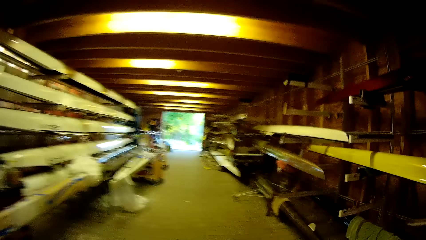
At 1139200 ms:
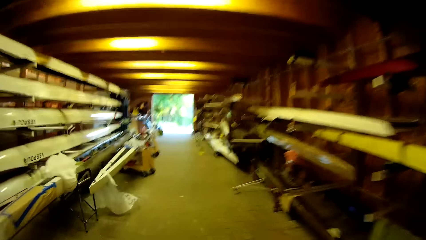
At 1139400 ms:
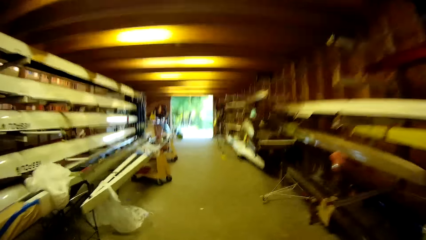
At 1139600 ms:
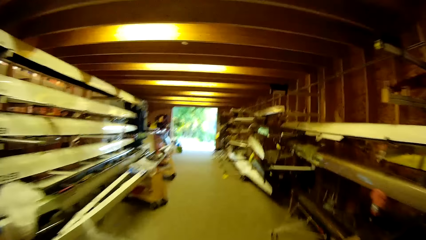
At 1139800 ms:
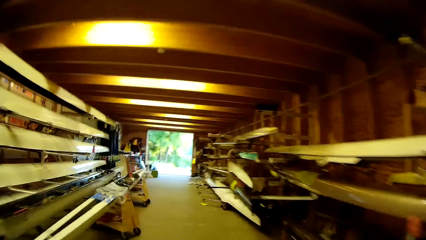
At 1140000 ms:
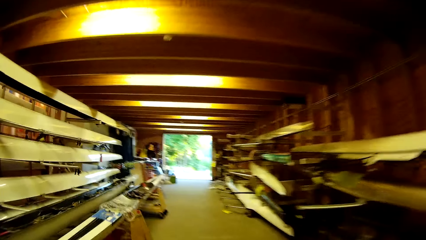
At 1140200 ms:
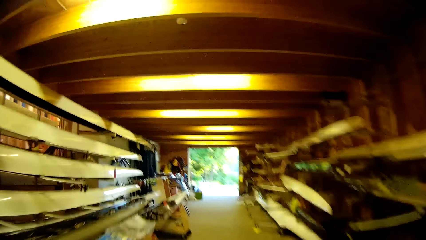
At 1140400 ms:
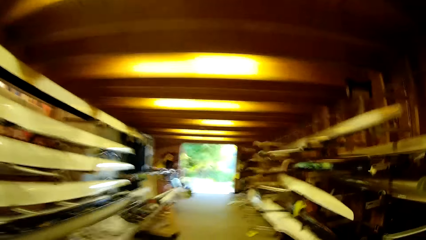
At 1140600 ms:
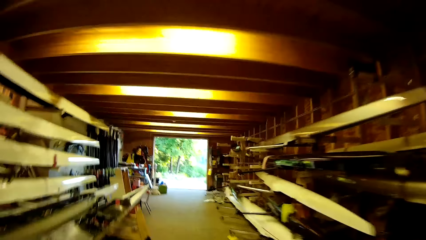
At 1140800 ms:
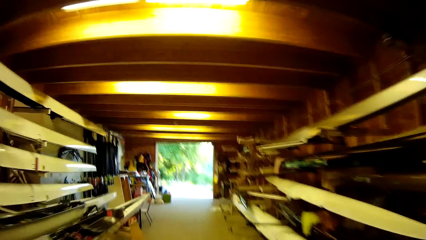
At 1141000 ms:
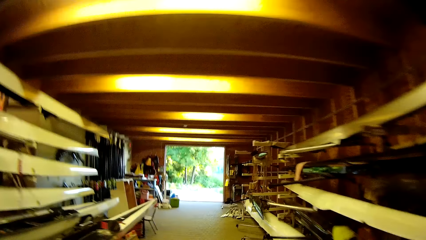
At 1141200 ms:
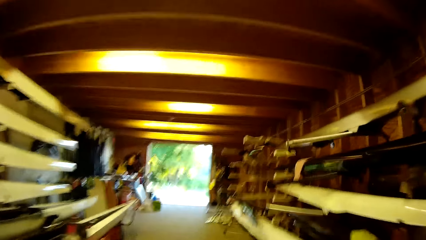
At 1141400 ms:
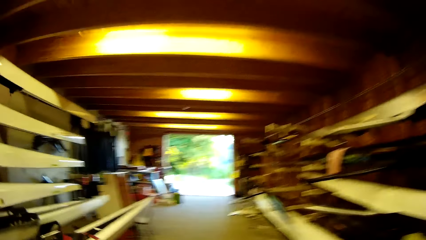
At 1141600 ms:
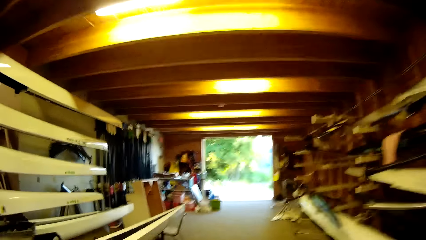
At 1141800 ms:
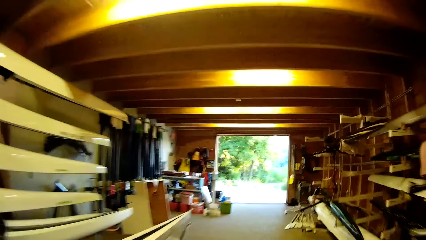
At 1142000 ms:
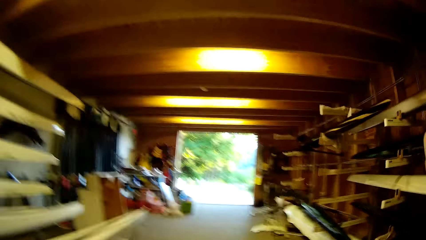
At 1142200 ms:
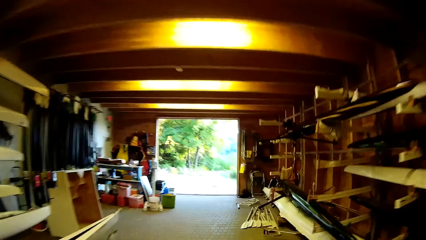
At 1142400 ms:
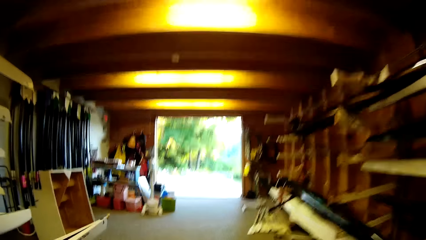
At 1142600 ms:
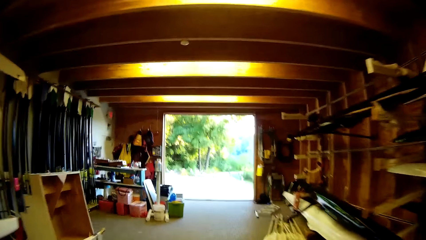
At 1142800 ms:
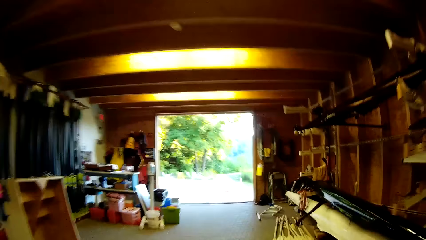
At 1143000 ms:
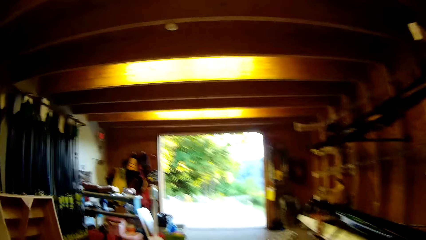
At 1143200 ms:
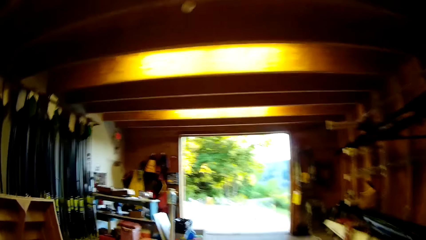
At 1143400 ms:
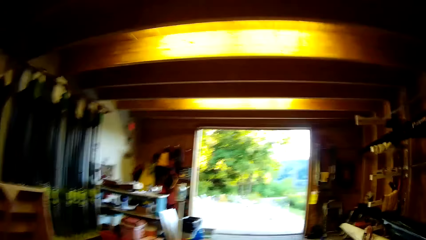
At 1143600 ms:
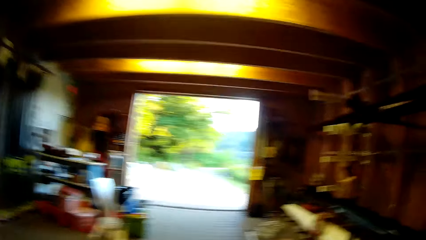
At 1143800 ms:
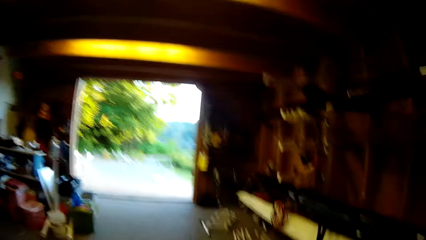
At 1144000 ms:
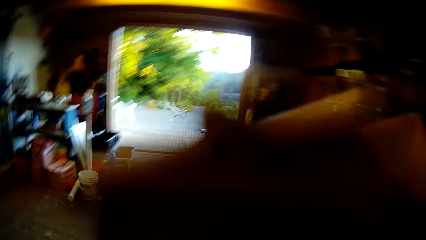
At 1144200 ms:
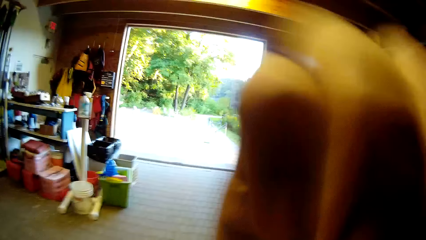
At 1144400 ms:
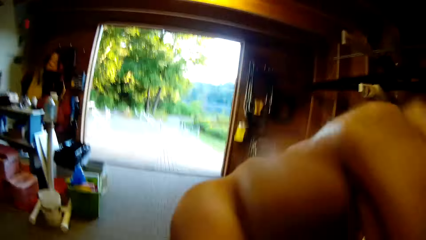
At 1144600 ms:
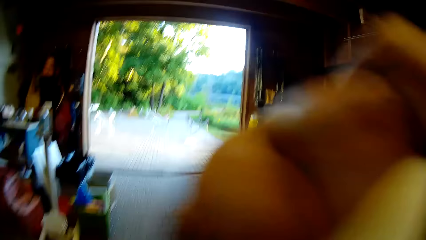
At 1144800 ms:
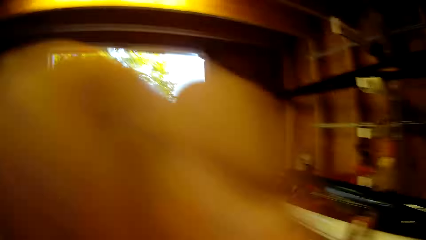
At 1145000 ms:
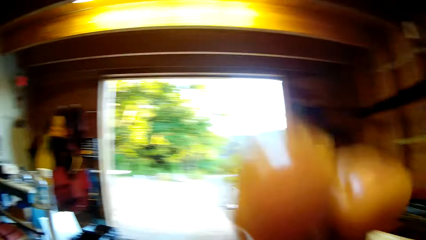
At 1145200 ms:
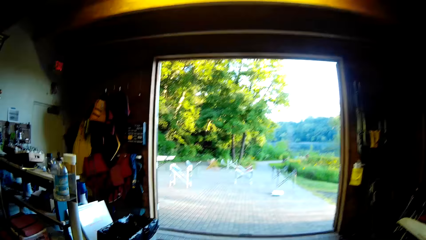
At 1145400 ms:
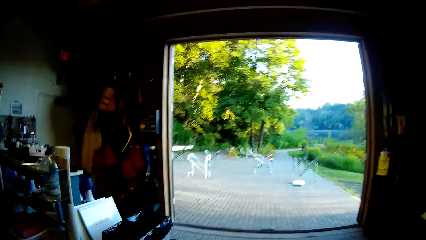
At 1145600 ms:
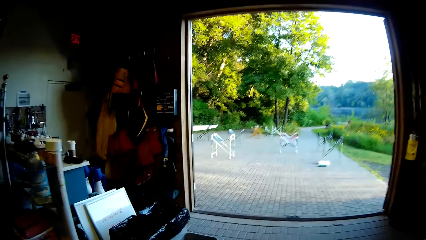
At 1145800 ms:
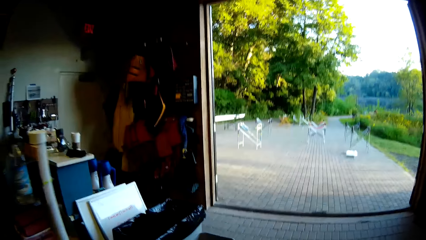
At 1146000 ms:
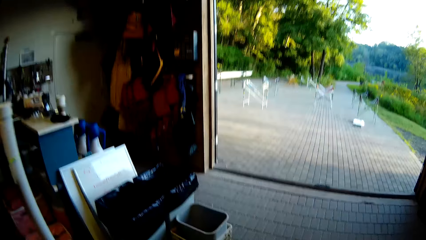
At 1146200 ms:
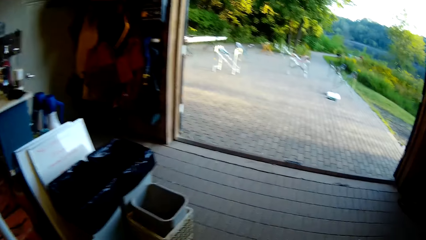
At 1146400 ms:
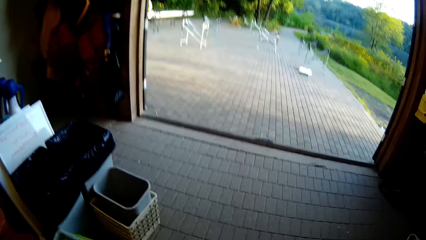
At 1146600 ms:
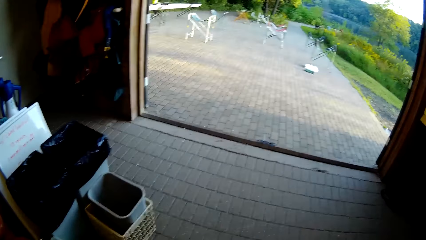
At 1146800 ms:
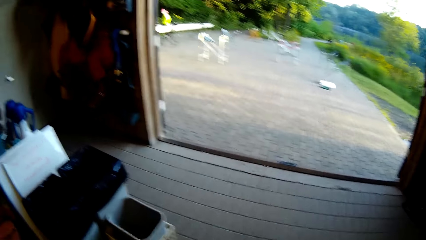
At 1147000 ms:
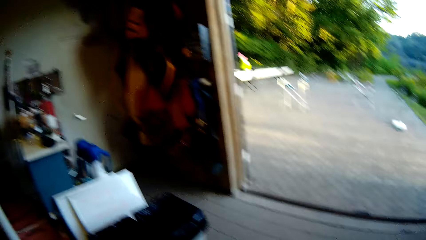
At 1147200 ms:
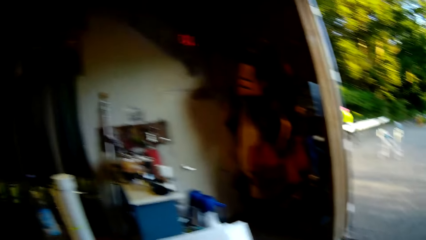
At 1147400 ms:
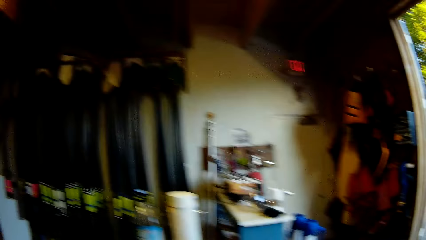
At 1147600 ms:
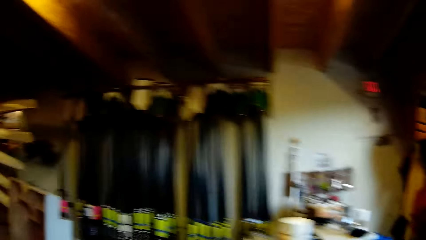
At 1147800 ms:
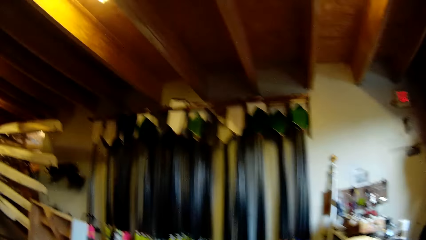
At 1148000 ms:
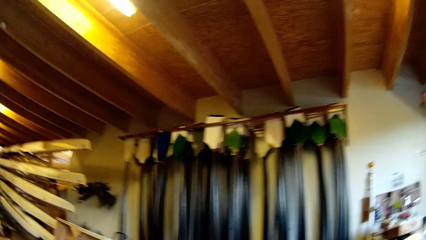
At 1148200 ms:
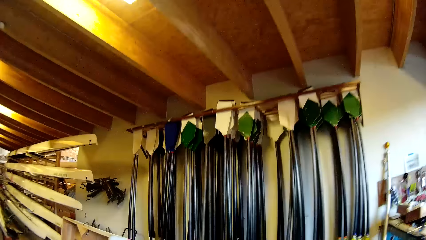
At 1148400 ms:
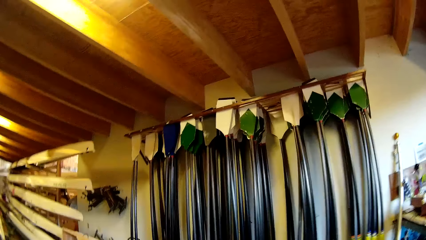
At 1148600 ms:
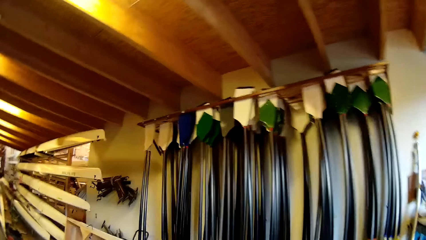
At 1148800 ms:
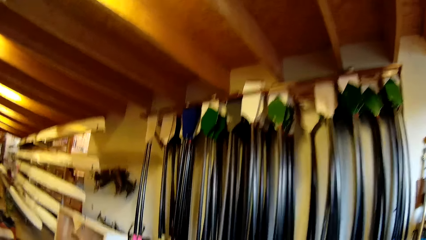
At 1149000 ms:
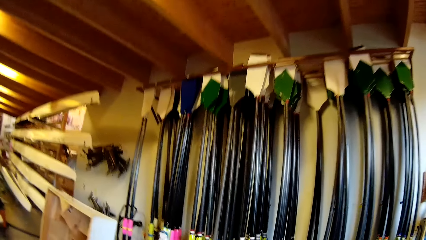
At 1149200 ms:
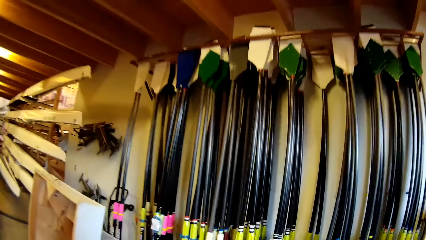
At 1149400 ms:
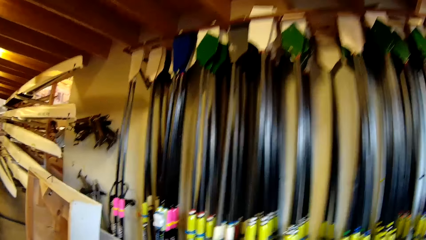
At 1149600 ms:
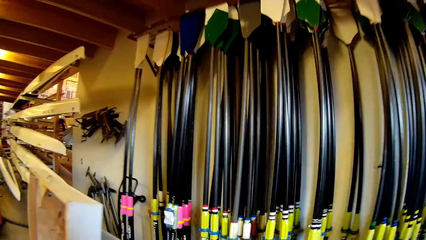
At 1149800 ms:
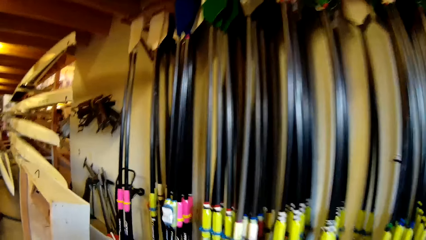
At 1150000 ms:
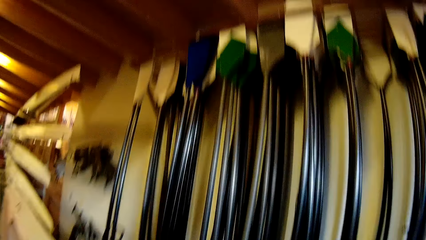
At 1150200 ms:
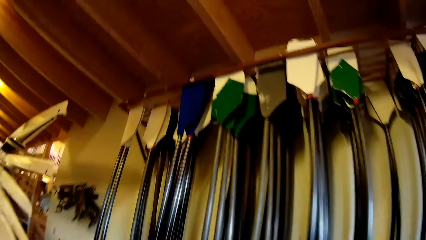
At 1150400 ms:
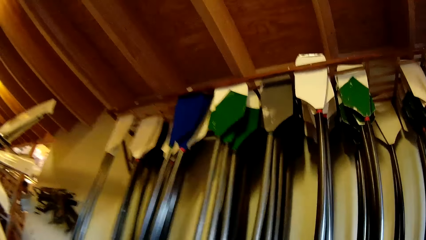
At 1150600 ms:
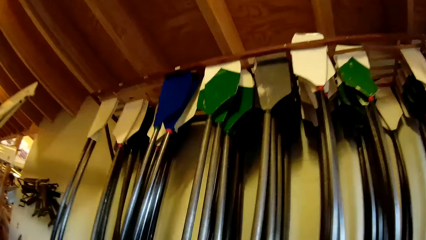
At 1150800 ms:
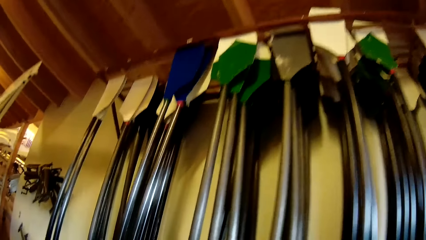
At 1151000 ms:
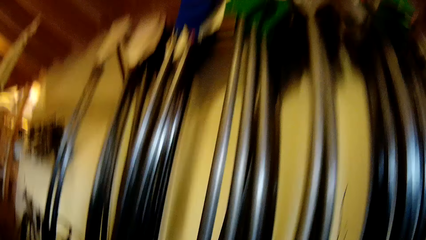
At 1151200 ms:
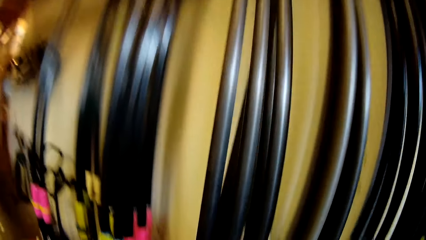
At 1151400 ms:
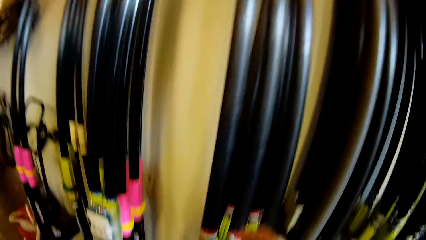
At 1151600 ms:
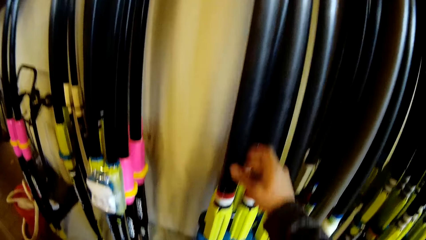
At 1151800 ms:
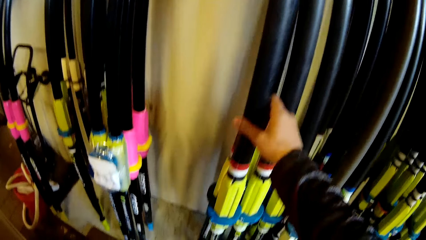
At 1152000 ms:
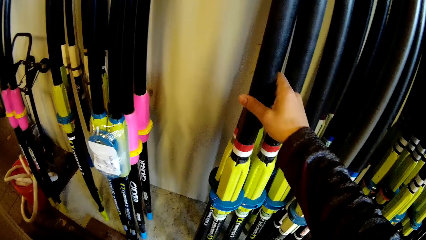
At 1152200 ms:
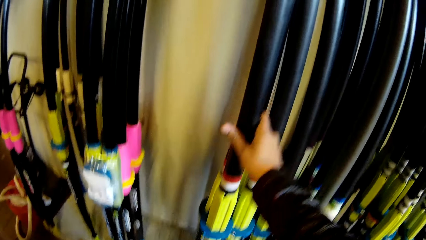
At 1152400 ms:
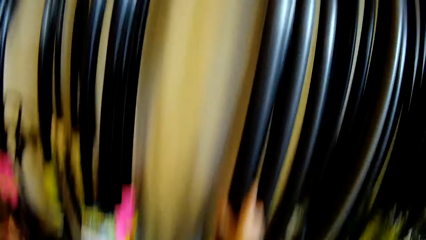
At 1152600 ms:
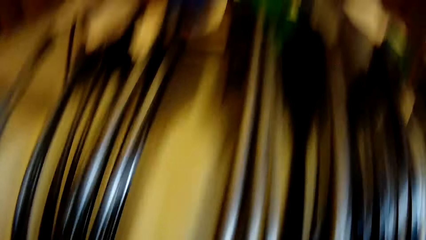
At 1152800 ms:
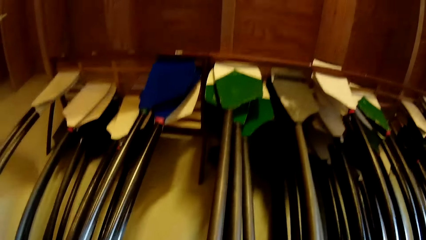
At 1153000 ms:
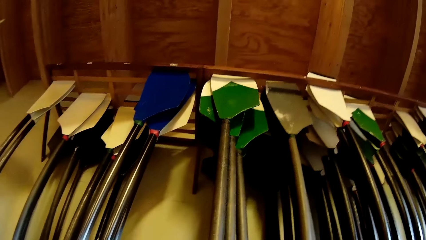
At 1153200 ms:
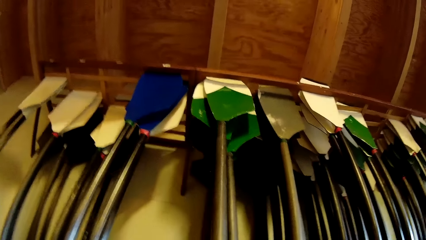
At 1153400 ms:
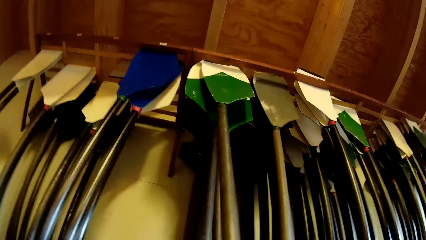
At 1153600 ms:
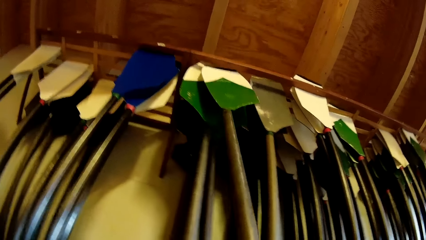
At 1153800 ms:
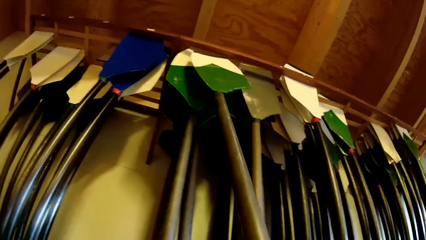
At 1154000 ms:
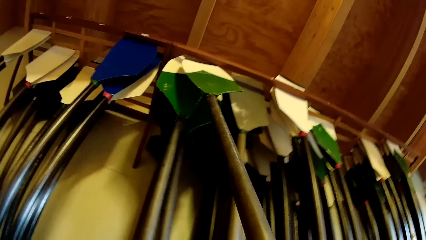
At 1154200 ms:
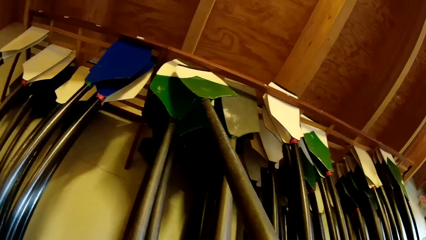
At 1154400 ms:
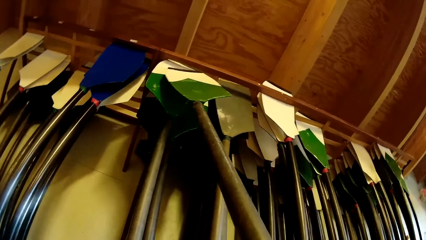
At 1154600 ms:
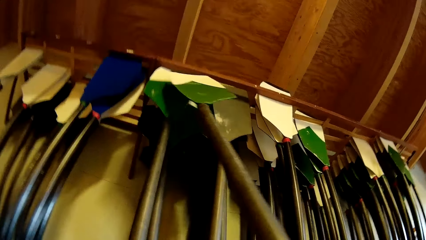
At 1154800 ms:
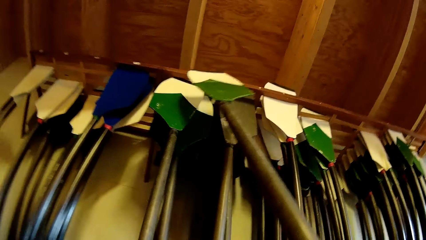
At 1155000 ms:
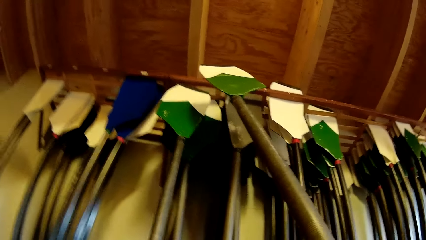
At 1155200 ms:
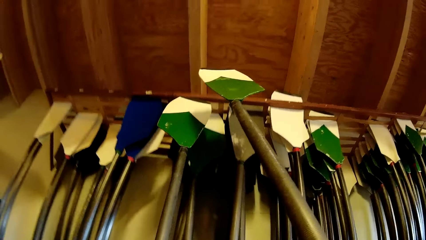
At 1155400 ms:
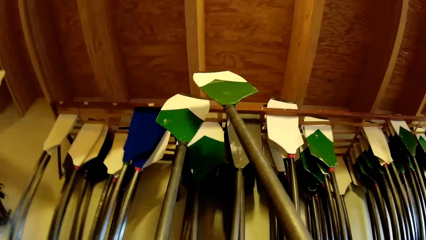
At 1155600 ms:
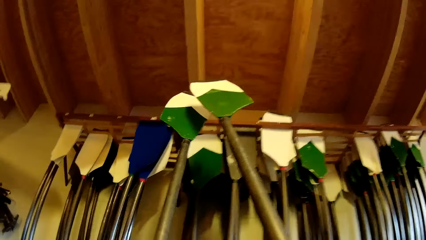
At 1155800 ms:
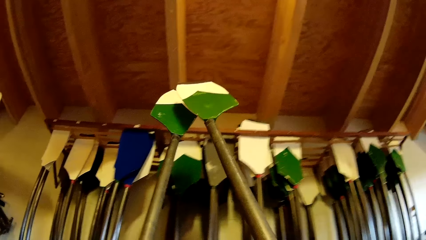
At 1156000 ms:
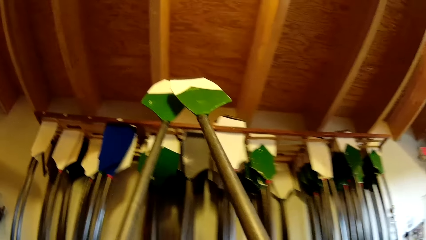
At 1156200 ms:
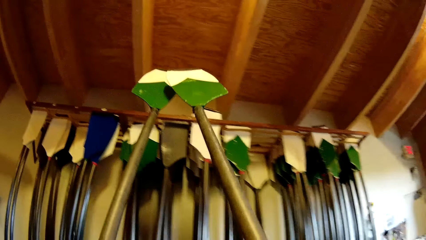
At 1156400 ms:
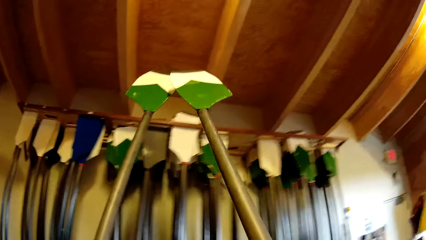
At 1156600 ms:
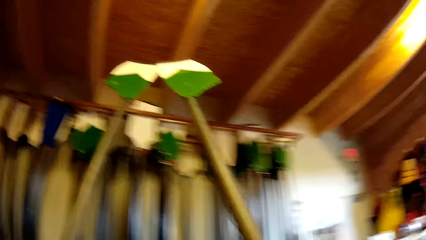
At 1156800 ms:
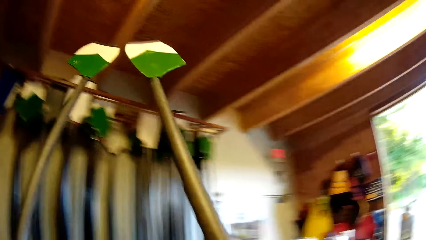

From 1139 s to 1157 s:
The camera wearer touches the face. They raise the hand. They walk. They pick spades on the wall. They touch the boat paddle. They pick the boat paddle.
